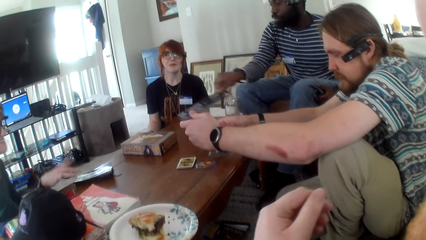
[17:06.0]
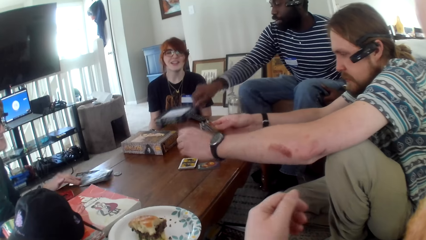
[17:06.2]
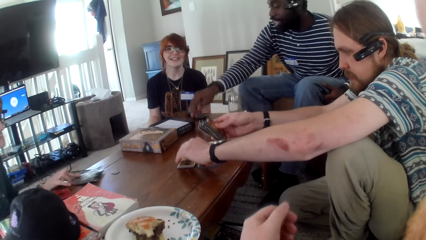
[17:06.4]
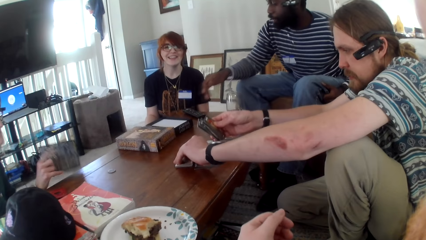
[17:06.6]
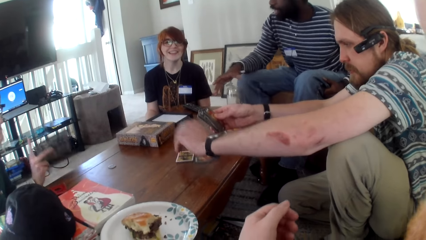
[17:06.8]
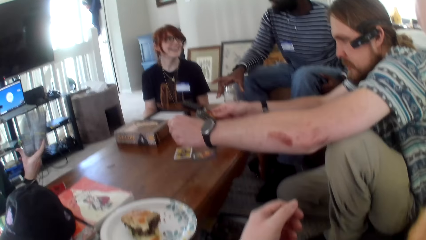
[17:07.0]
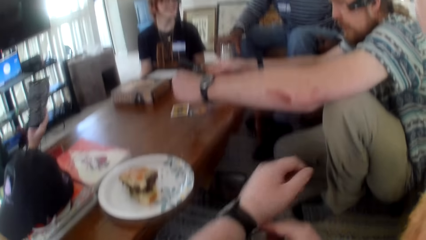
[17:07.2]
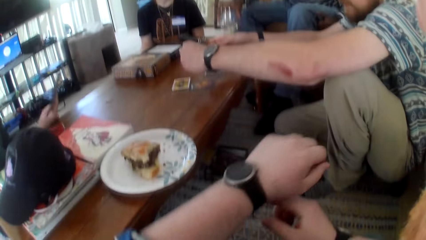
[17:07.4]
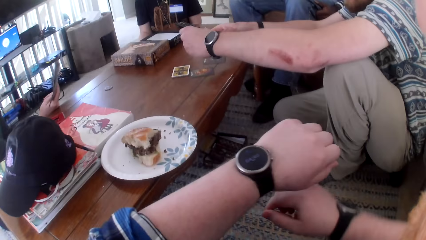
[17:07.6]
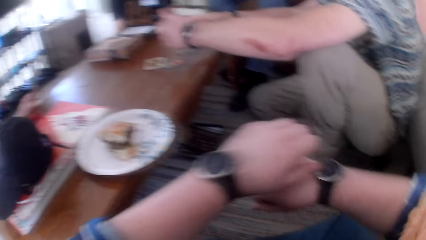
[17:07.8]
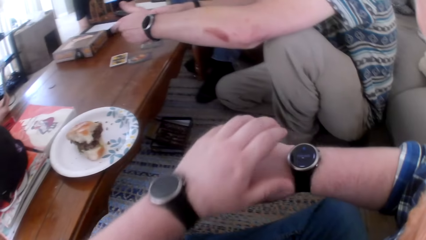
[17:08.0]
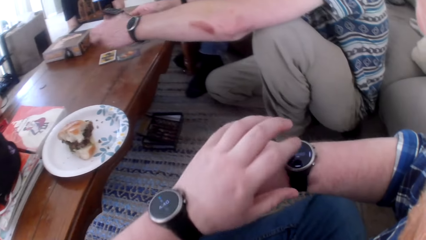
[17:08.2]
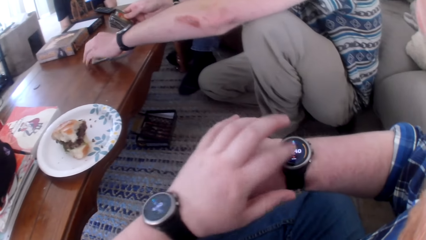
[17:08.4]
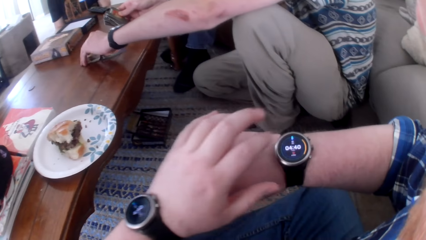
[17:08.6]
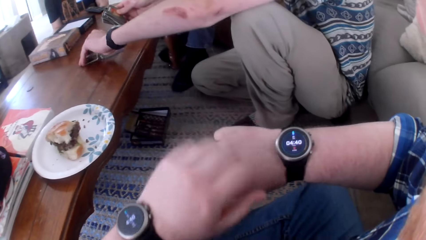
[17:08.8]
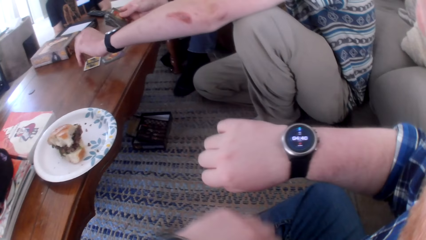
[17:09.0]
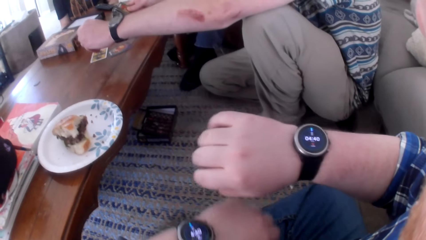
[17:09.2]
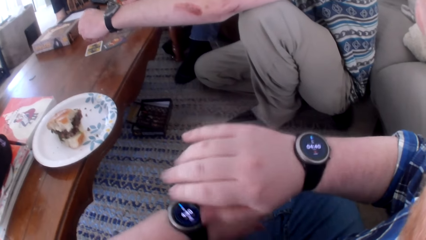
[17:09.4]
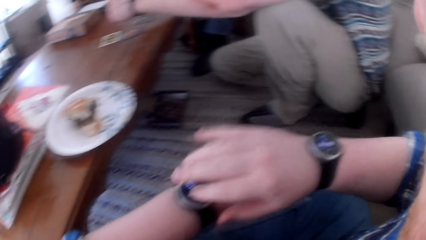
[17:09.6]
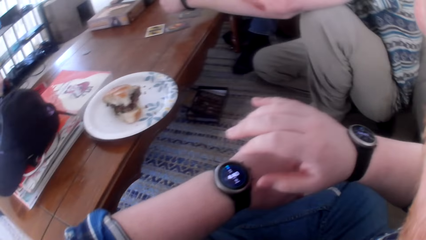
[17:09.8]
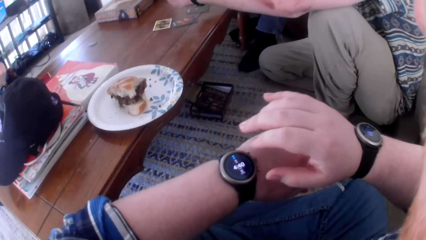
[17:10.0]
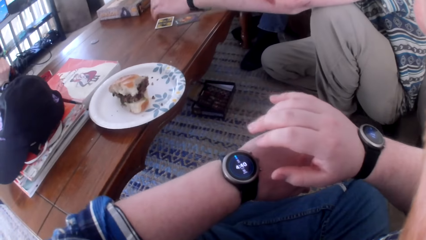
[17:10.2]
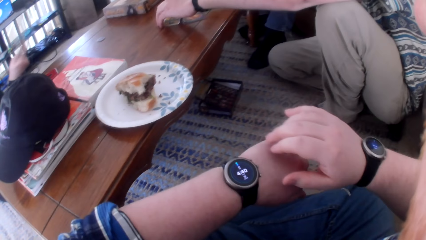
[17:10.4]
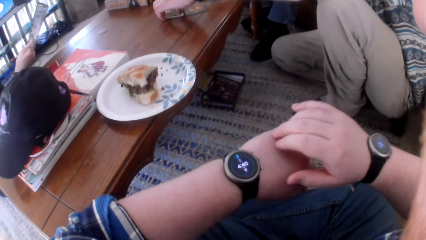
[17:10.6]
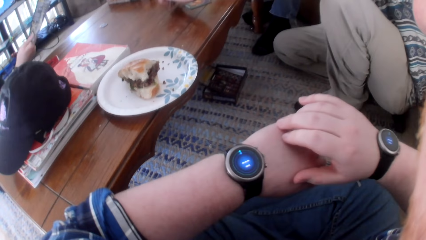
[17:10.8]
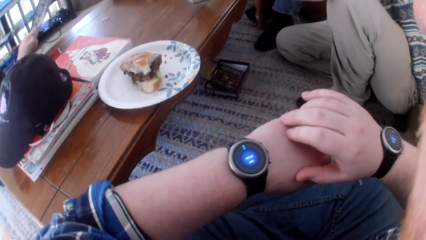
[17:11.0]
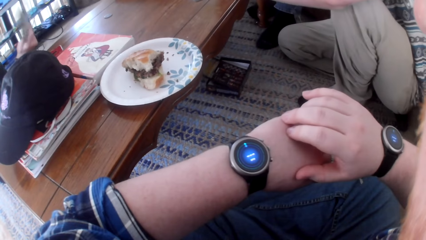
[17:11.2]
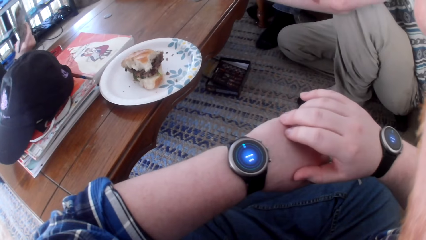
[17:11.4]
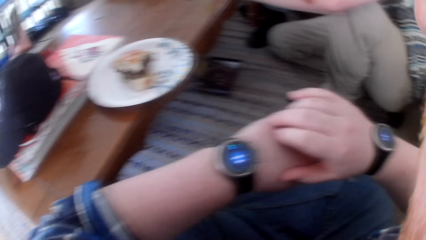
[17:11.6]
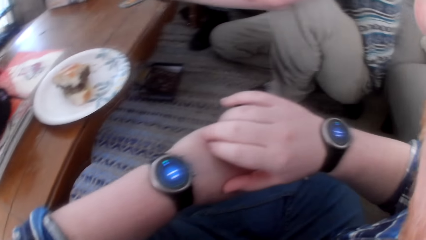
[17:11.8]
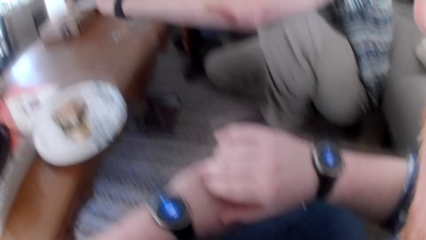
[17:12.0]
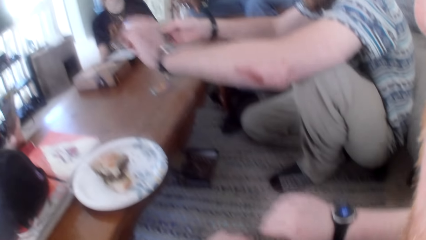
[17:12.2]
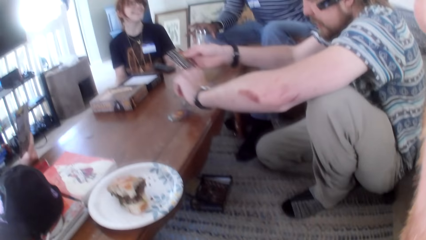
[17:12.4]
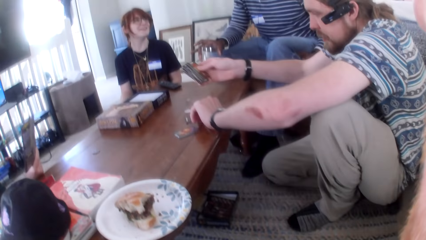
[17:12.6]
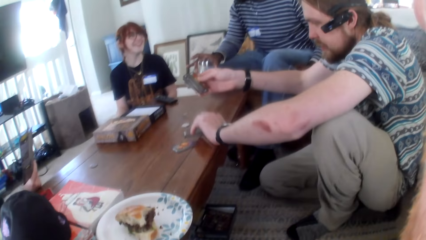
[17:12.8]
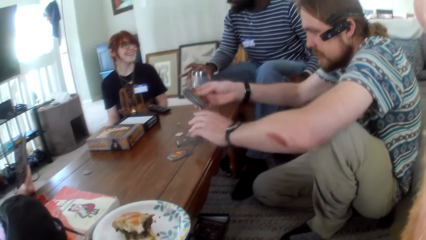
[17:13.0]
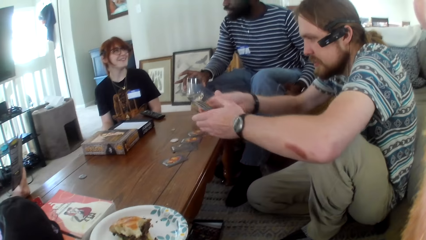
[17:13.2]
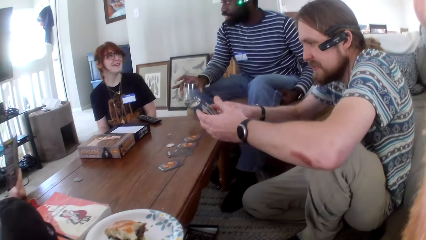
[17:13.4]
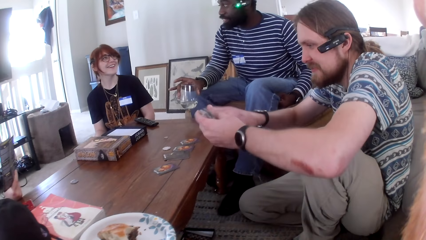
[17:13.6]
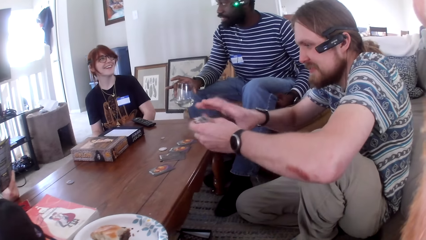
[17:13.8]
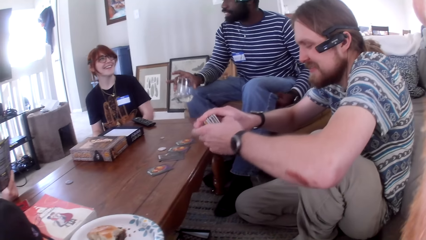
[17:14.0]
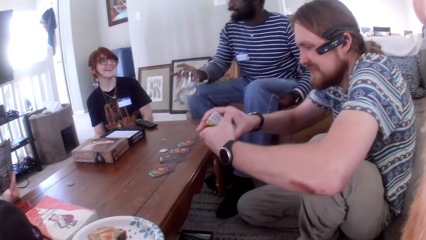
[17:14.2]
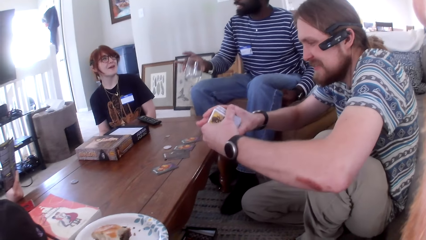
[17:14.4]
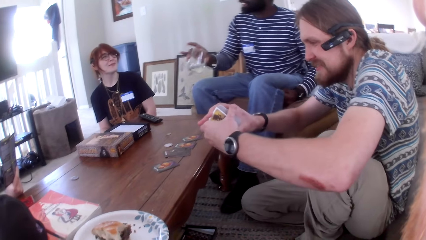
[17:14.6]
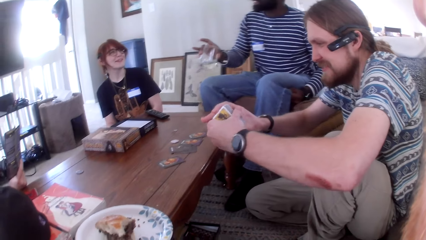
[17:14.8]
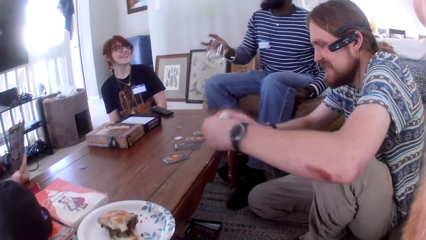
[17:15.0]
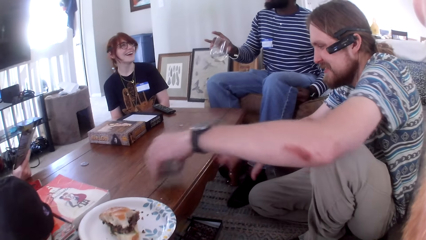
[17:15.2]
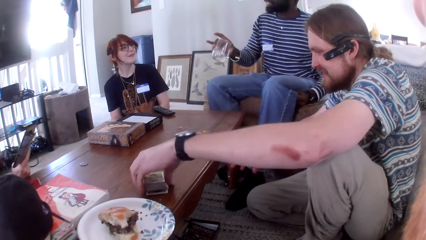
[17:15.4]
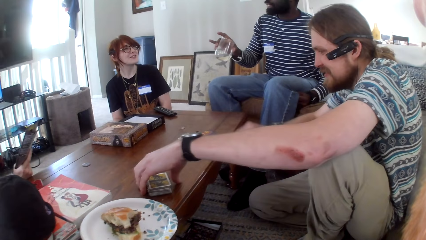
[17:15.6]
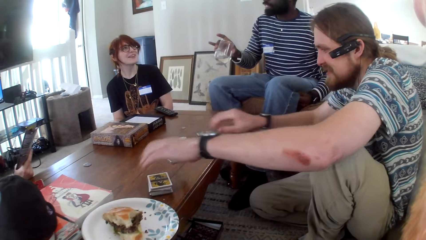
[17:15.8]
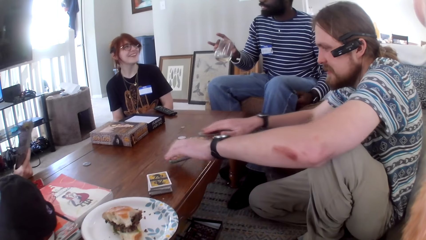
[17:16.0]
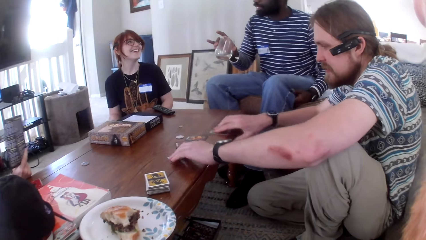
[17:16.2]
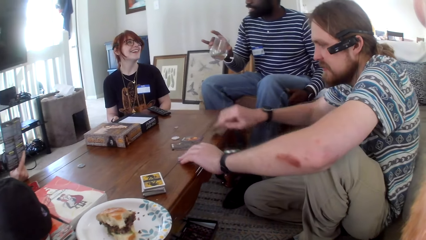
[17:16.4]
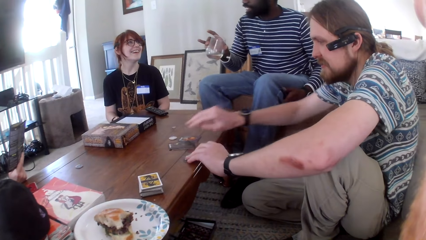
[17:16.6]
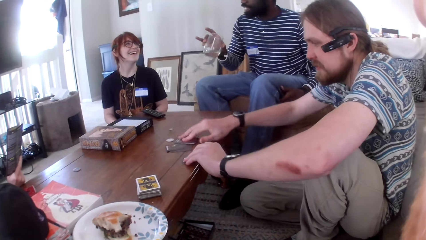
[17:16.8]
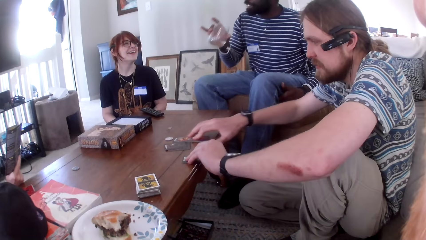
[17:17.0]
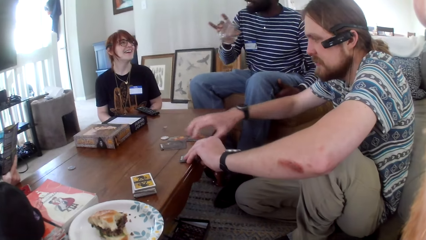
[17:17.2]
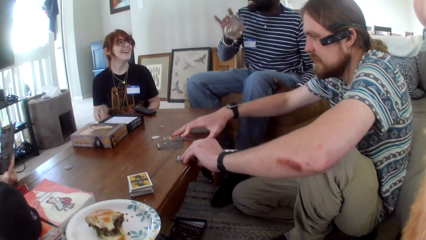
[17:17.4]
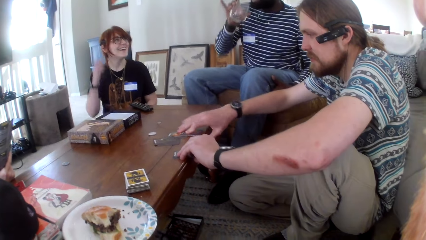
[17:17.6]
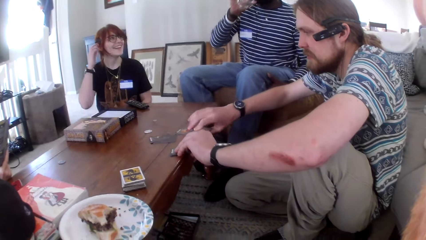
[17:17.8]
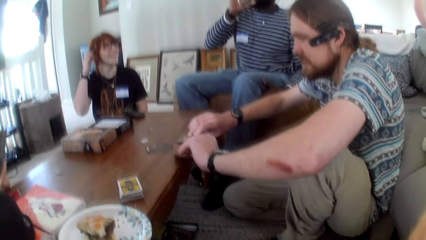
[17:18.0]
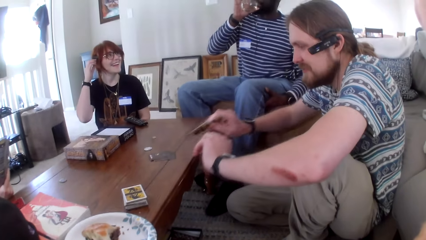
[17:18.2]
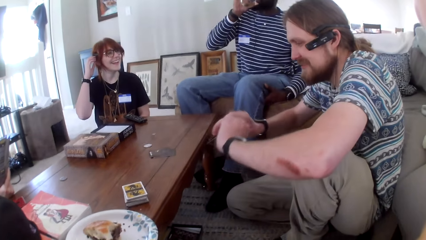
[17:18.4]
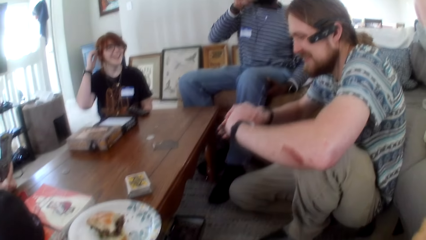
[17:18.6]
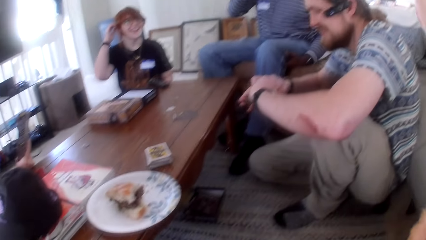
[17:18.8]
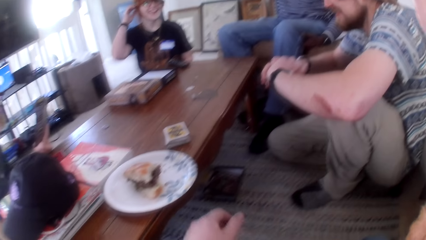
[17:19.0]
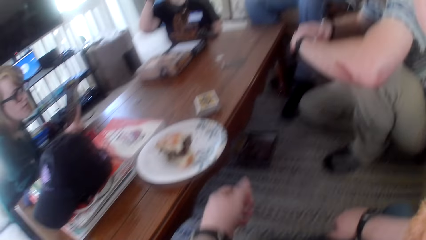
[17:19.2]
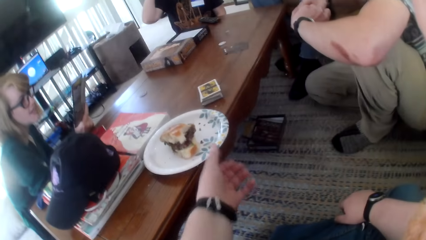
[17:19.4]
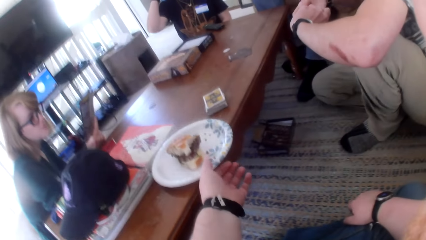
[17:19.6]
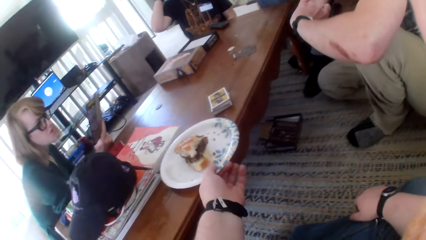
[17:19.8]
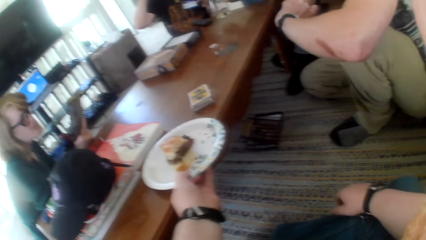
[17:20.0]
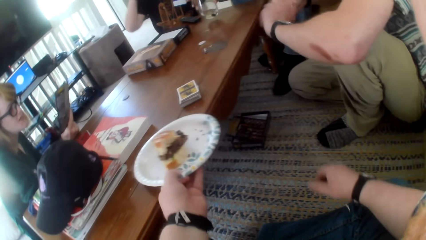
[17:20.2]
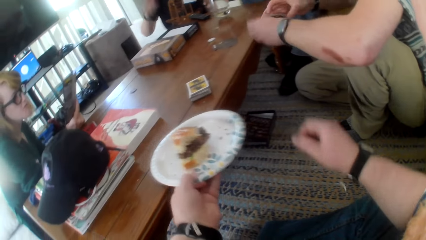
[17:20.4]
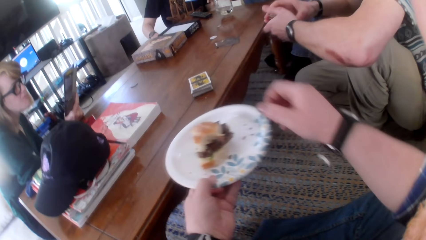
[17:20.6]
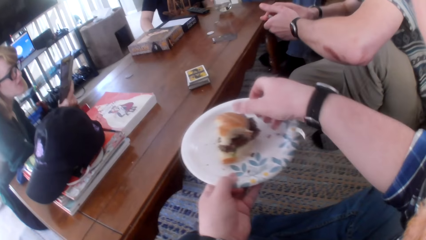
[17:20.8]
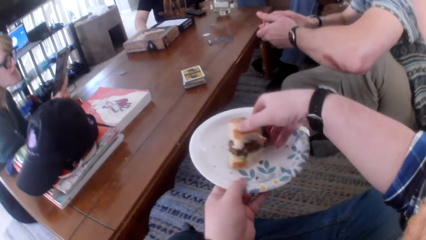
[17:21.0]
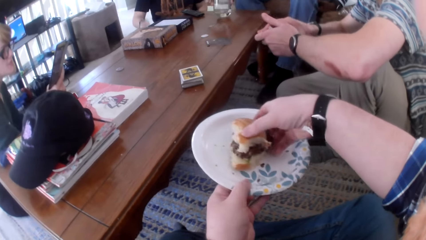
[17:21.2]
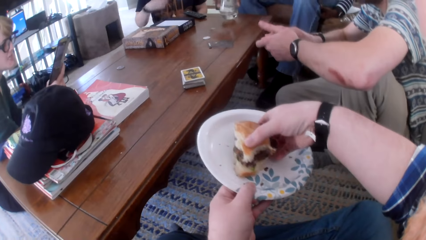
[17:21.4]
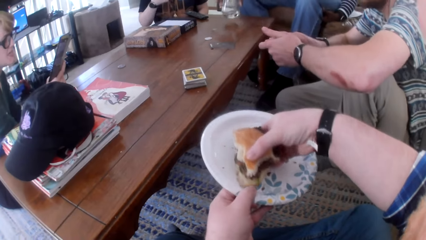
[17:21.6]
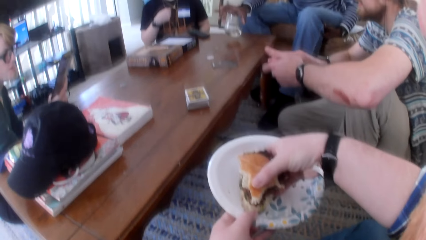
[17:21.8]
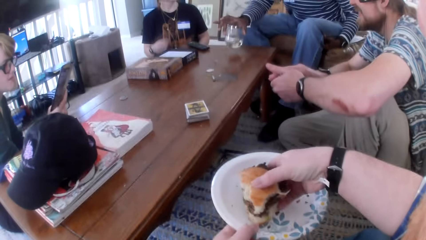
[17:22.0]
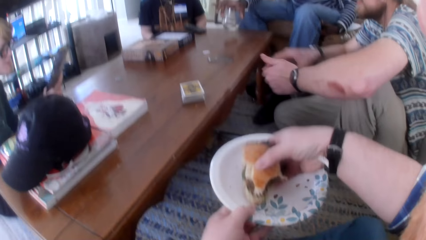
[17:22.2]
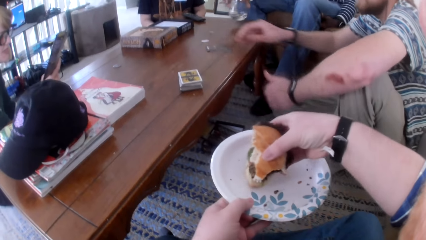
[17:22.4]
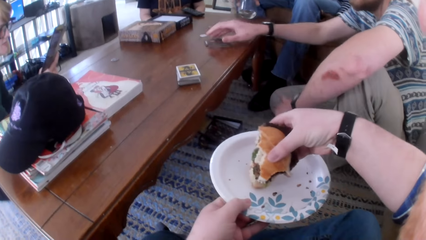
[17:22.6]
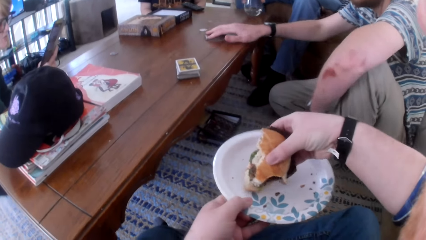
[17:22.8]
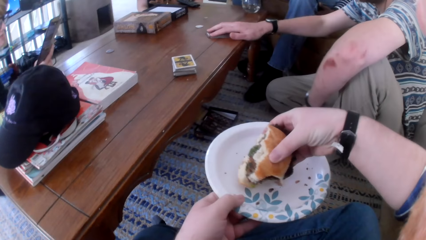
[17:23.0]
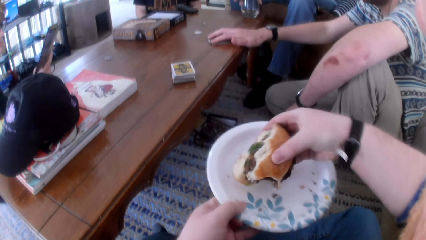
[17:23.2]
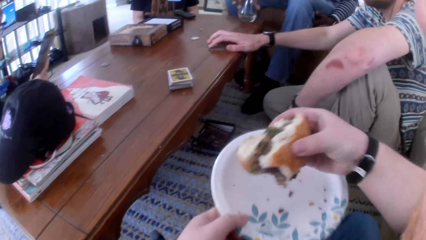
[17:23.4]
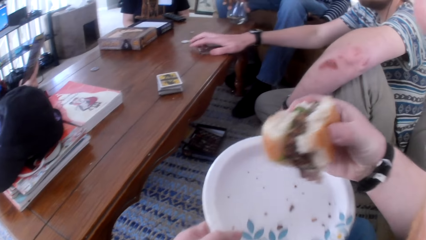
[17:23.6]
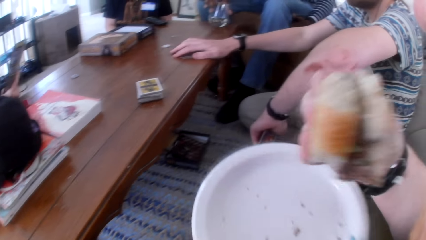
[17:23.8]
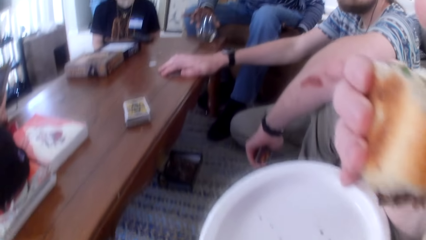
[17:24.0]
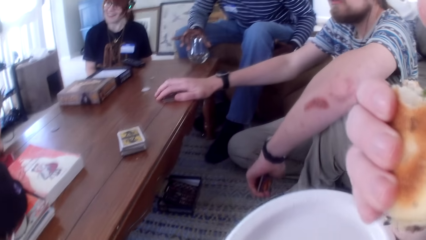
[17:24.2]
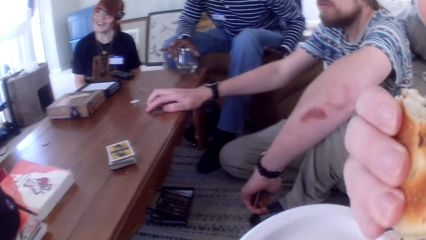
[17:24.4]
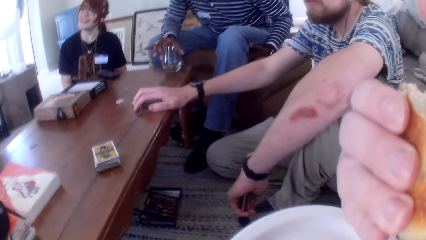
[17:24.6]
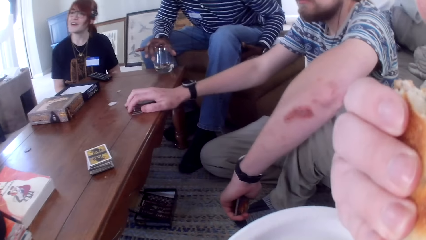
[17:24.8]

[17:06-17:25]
A person talks. The camera wearer looks at a watch. Another person picks cards. The camera wearer picks up a plate. Another person talks.
